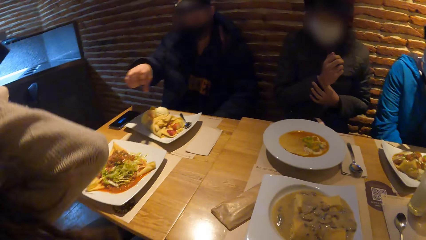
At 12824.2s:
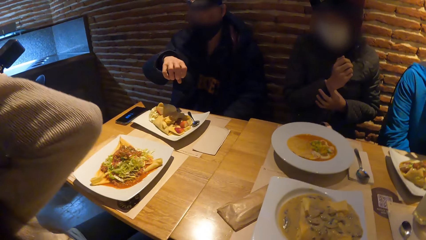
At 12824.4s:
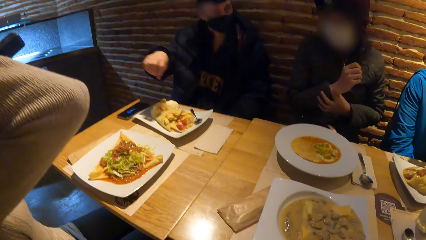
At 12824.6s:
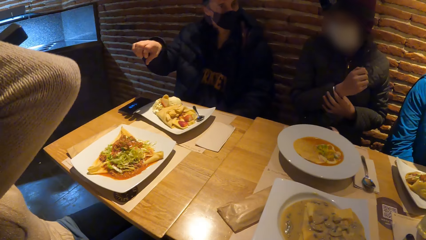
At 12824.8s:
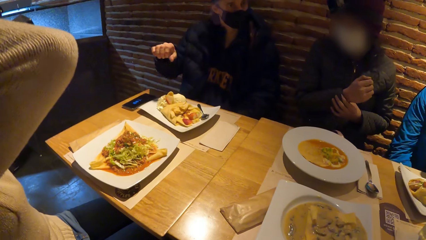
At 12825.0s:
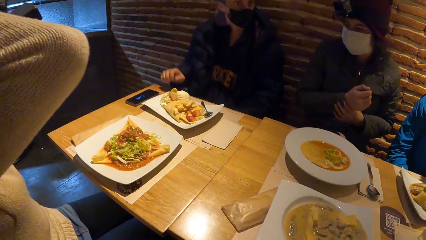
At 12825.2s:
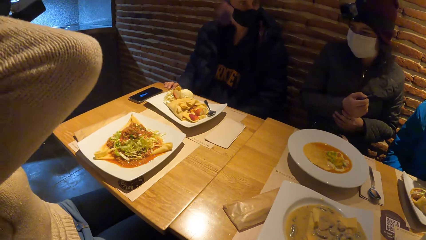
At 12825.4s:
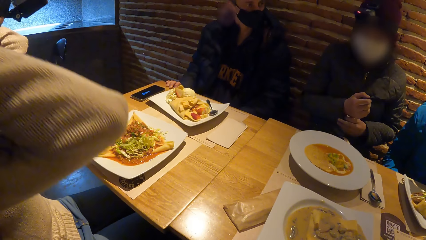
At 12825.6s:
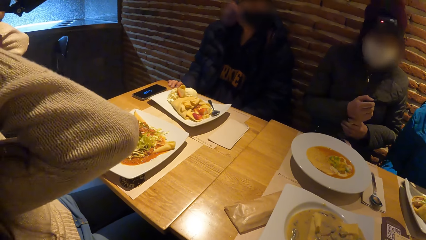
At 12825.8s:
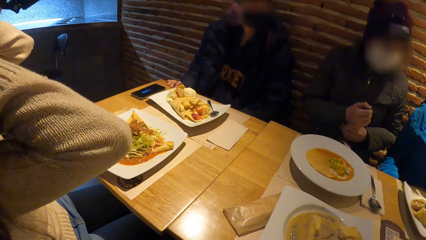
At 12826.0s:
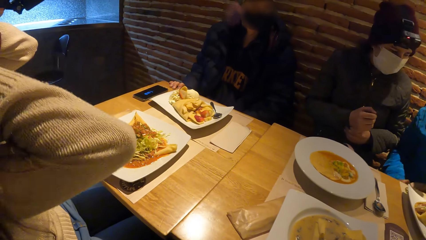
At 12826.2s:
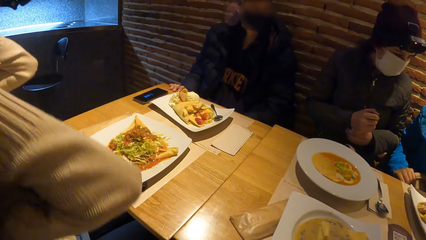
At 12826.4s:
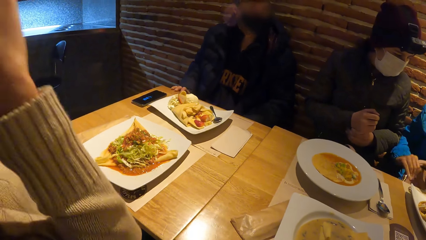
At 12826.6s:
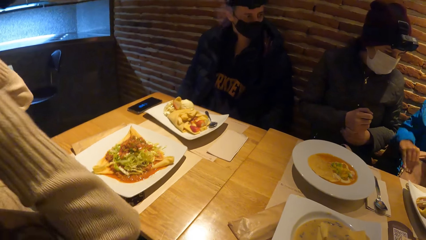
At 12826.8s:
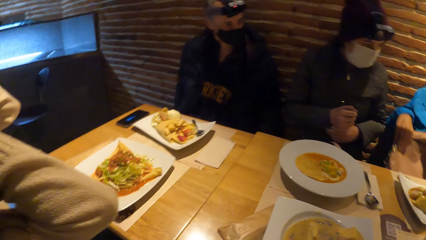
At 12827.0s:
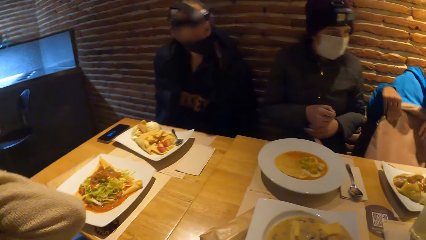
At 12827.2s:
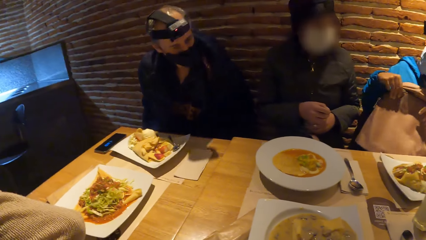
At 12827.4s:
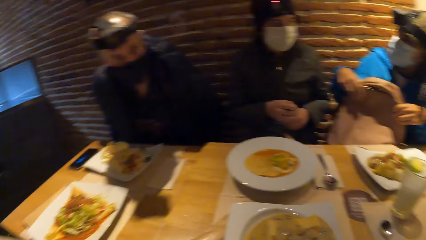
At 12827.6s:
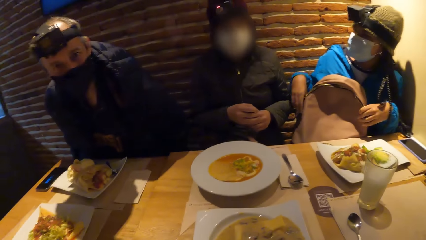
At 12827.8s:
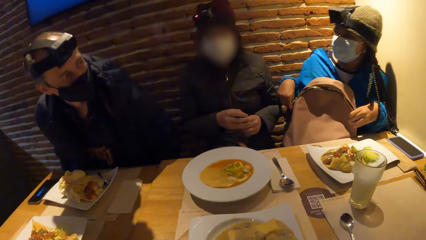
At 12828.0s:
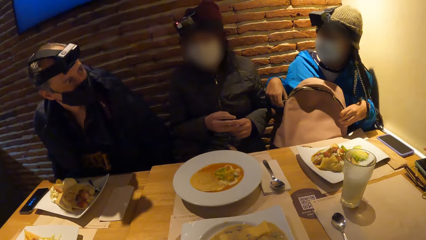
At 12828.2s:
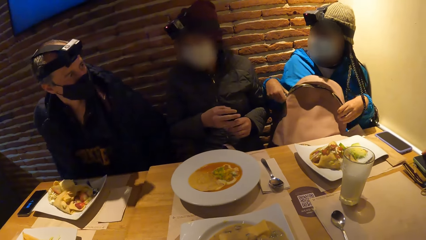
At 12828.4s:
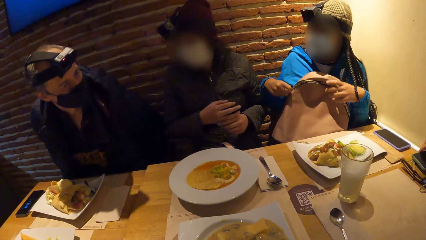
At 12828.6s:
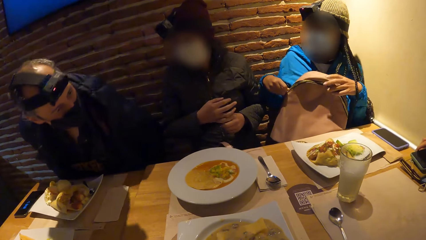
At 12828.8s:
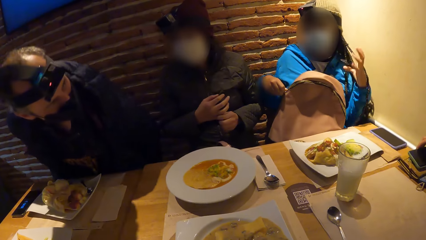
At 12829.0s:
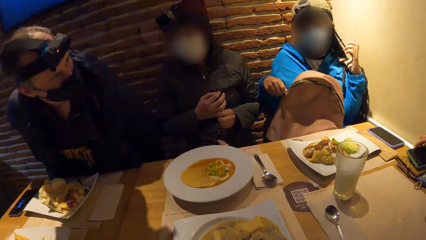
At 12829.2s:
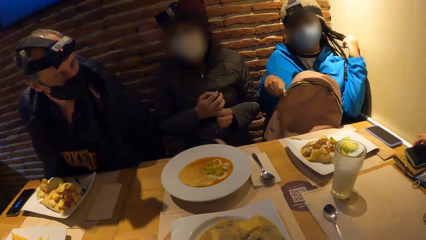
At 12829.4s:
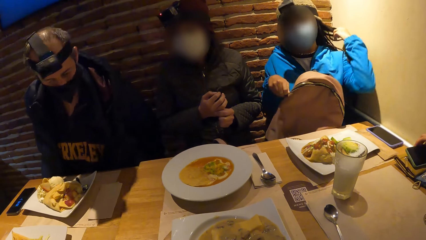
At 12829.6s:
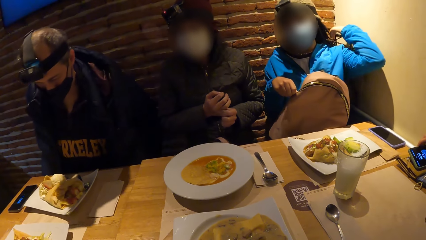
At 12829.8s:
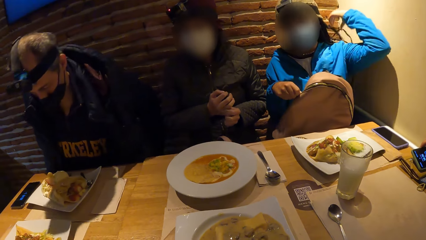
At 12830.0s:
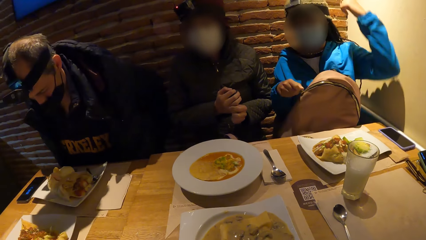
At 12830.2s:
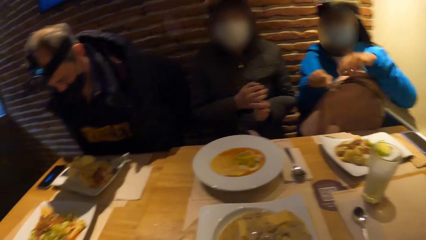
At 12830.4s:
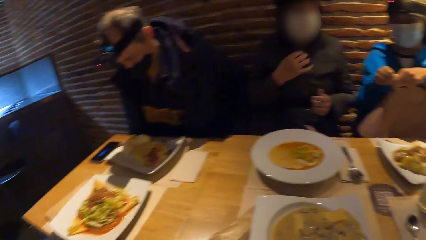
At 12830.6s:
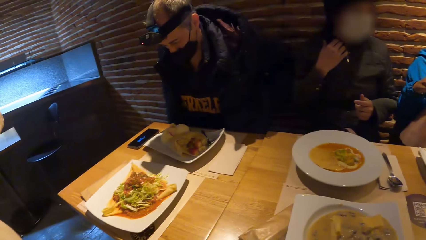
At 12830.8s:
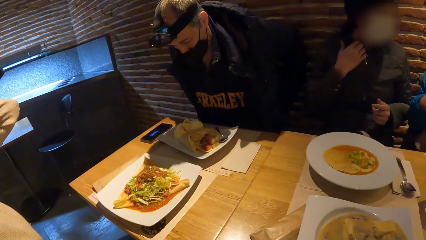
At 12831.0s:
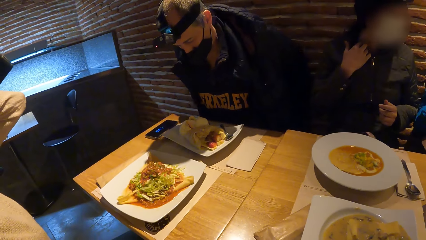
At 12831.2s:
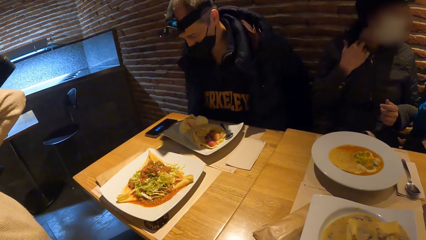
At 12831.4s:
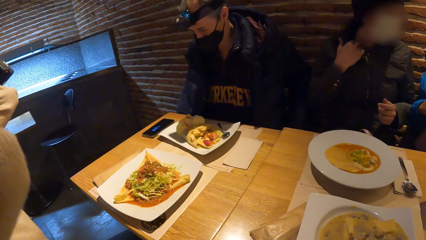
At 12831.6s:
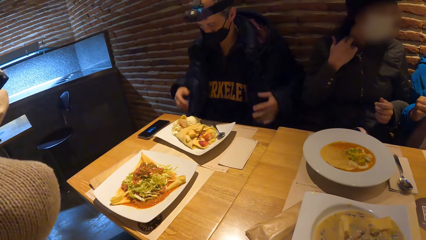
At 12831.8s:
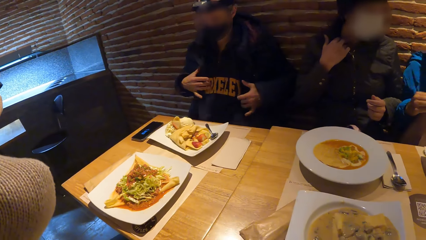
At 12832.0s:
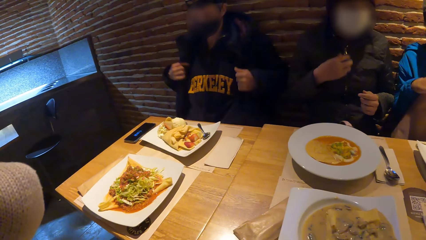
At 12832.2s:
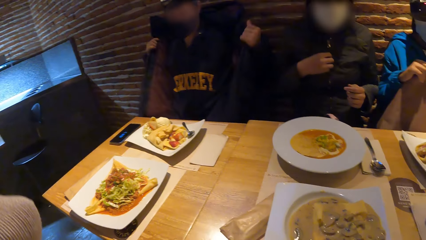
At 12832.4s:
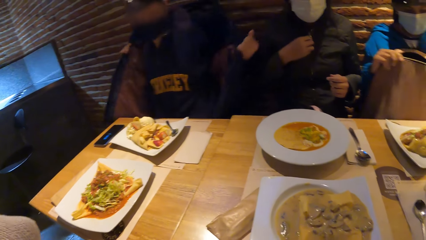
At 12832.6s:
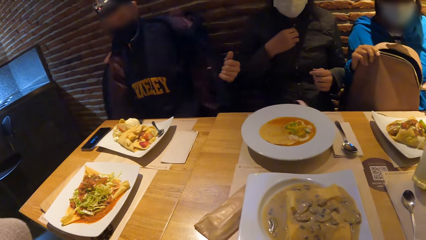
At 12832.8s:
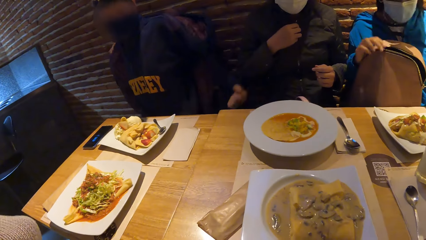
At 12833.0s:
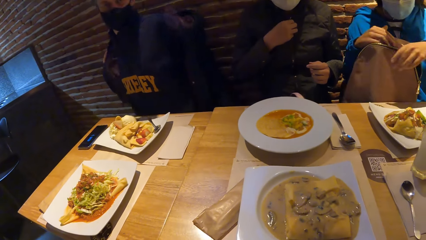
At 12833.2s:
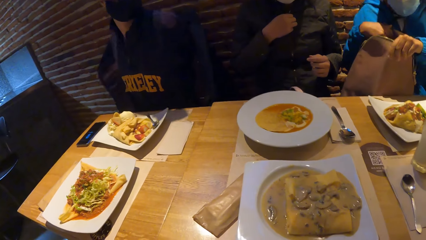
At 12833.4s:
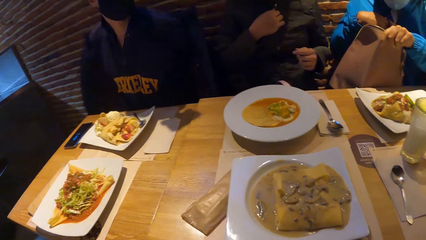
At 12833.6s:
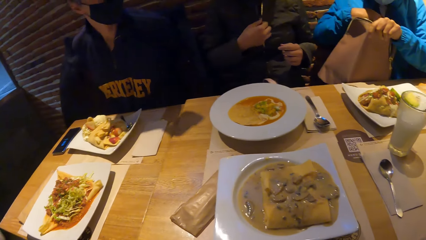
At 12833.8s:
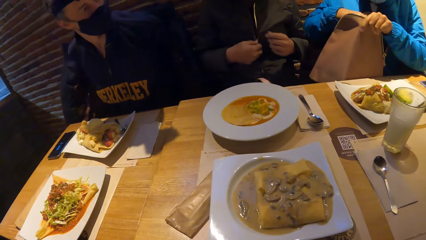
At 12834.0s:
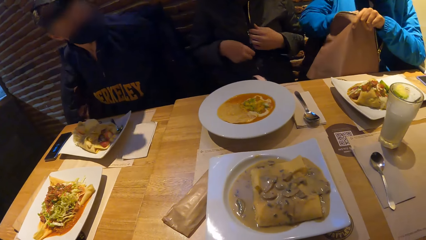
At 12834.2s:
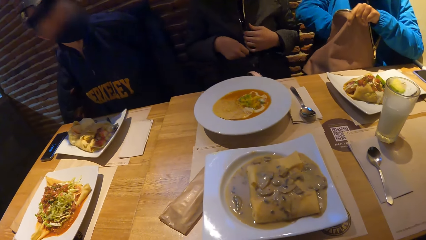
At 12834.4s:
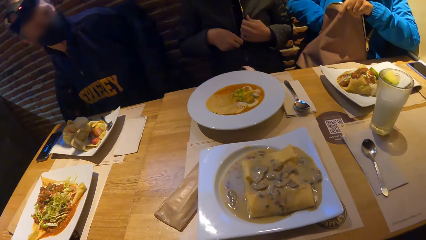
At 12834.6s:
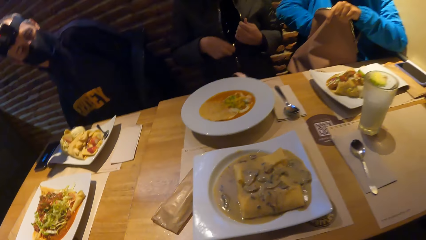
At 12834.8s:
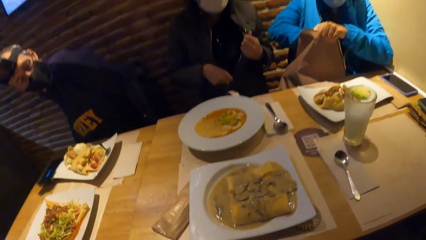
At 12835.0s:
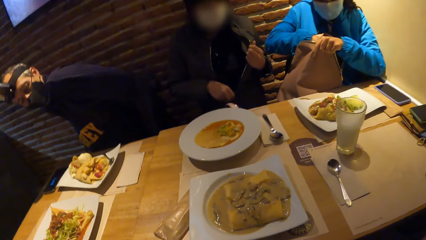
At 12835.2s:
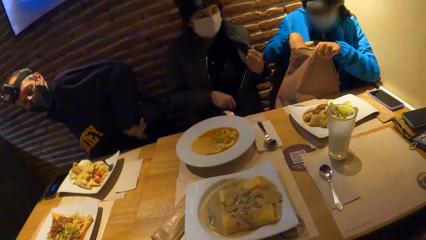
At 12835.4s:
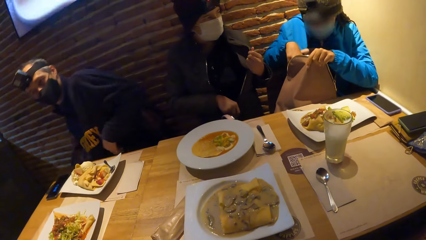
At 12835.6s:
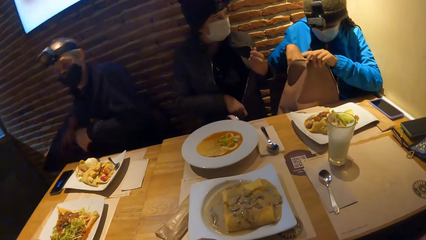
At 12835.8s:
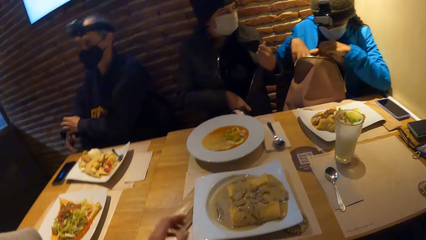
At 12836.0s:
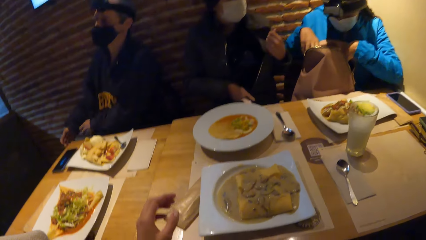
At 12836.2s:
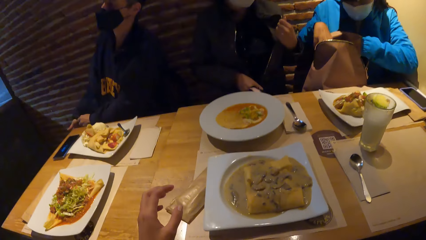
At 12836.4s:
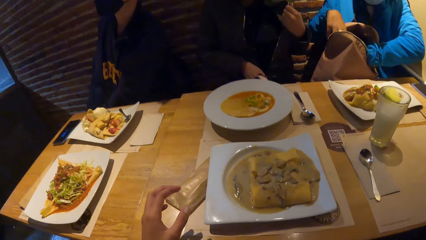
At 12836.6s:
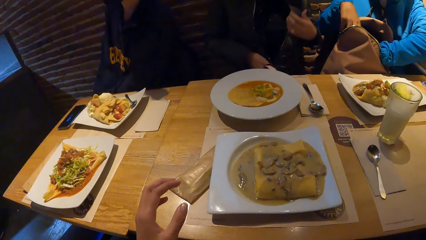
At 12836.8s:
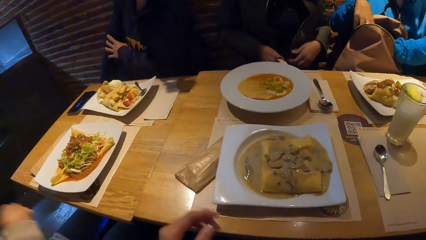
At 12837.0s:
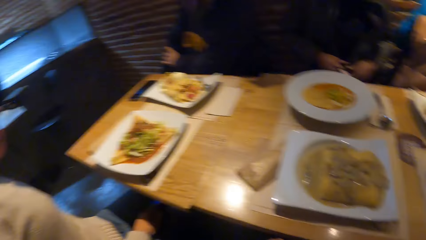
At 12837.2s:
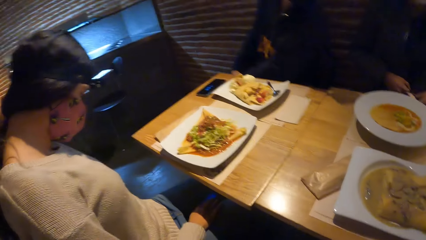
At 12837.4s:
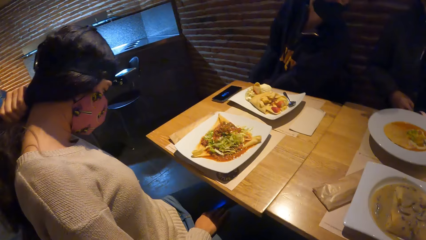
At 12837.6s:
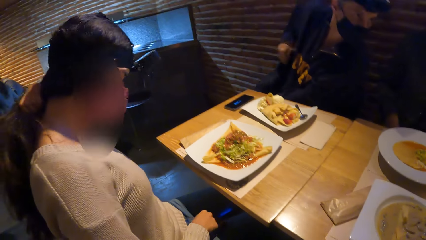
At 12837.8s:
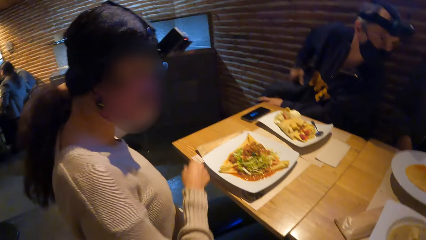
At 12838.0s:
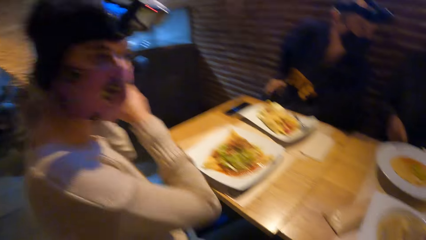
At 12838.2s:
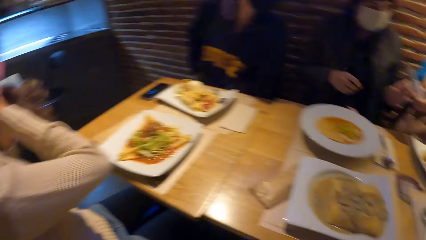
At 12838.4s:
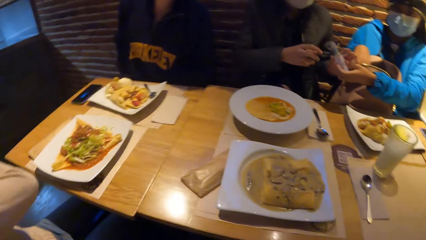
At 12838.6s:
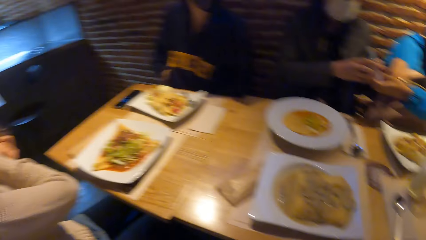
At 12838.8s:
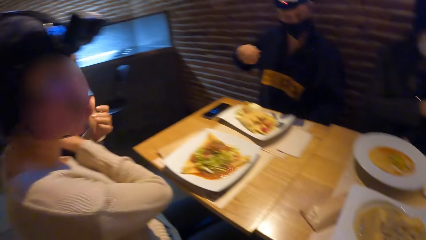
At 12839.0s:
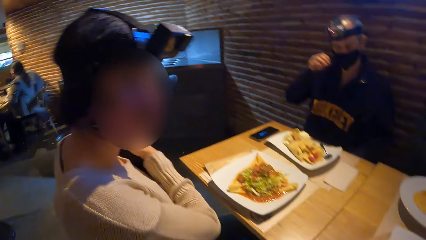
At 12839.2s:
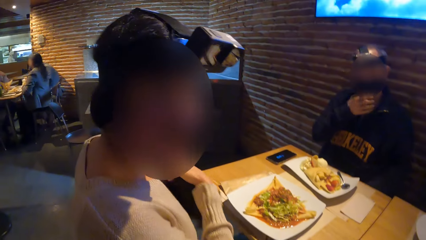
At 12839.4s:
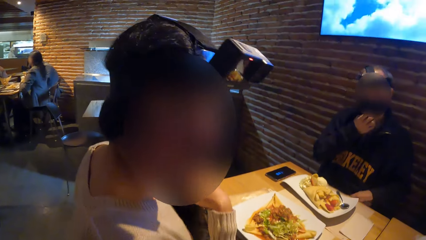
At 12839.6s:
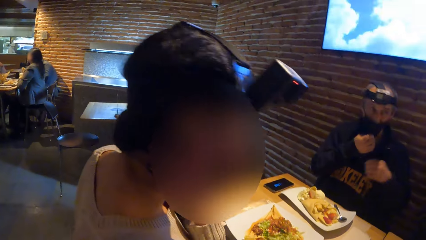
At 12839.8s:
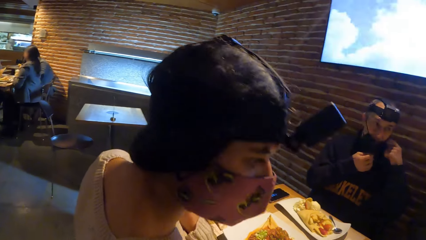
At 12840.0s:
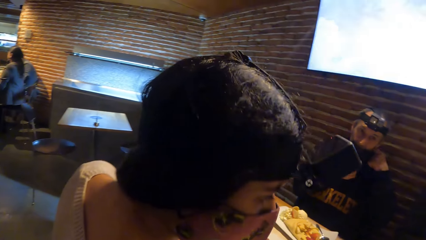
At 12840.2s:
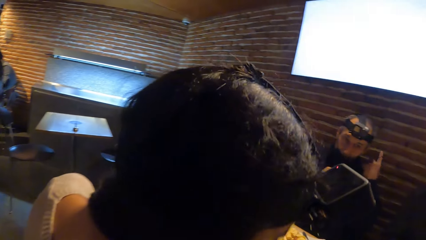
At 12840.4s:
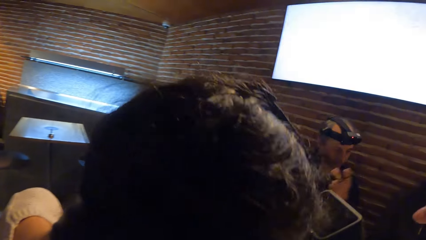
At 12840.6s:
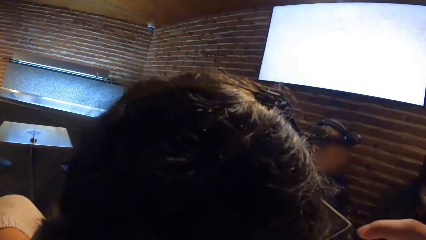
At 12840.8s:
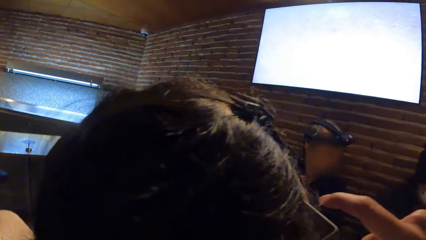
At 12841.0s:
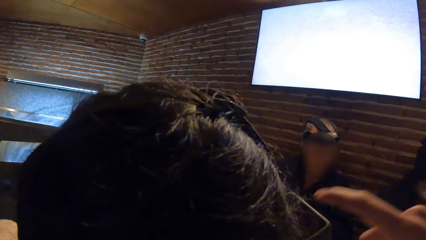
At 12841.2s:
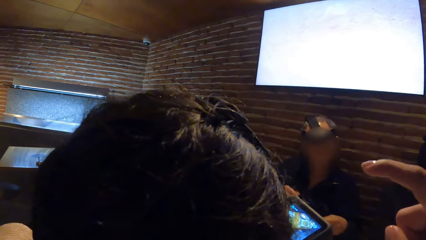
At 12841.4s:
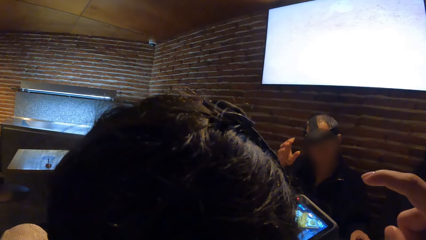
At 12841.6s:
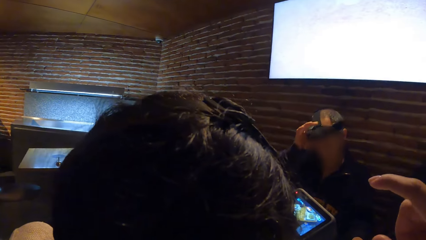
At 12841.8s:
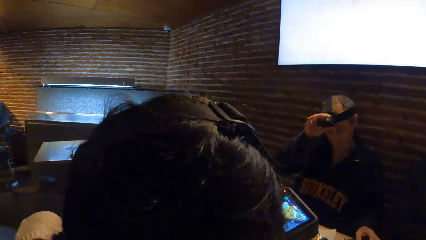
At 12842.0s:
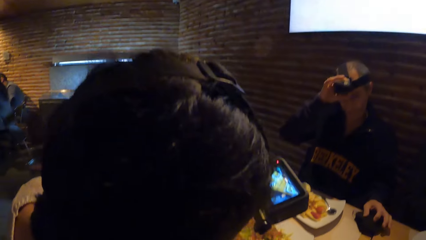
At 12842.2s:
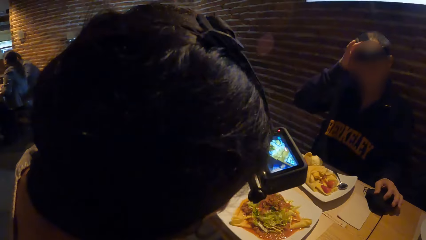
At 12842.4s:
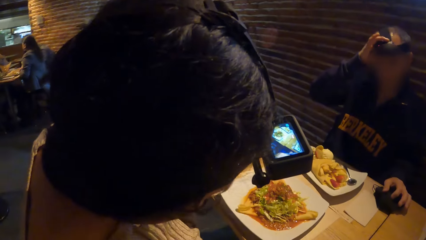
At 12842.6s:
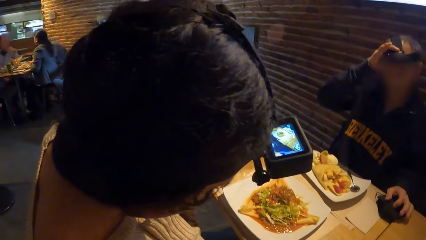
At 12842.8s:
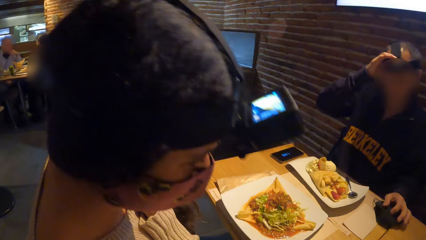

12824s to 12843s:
A woman opens the bag. Another woman interacts with a man. The other woman moves her hair to the back with her left hand. The man removes his jacket from his body. The other woman unzips her bag with her hands. Another man unzips his jacket with his right hand. The camera wearer looks around the table. The first man takes off a mask from his face with his hands. The camera wearer interacts with a third woman. The first man adjusts the camera with his right hand.
